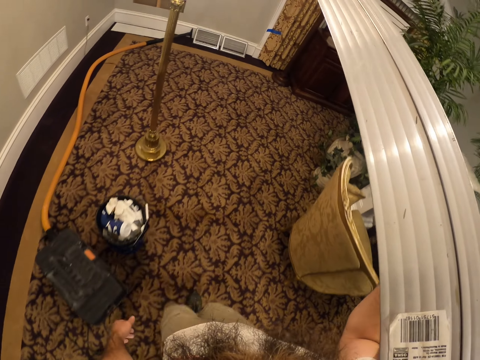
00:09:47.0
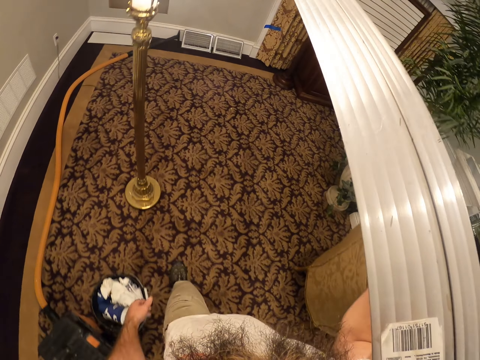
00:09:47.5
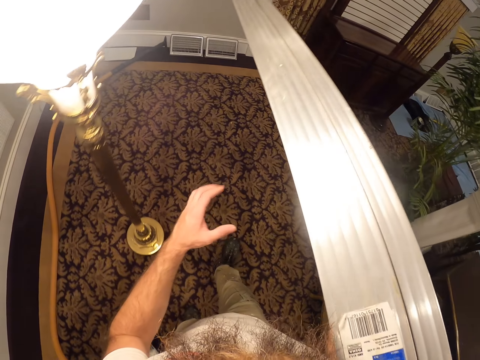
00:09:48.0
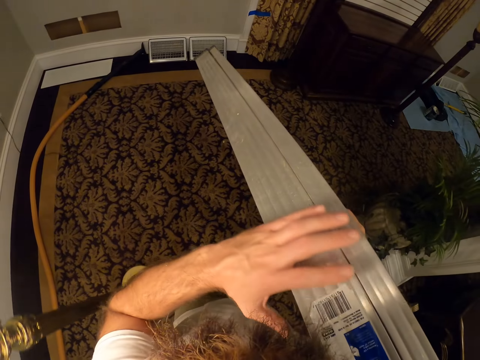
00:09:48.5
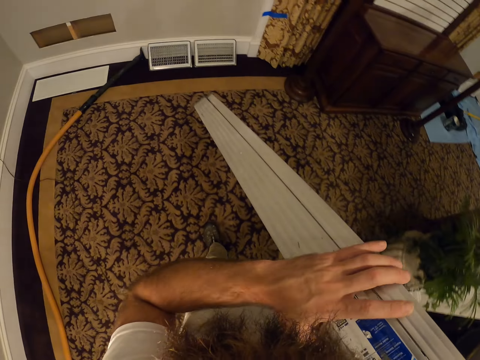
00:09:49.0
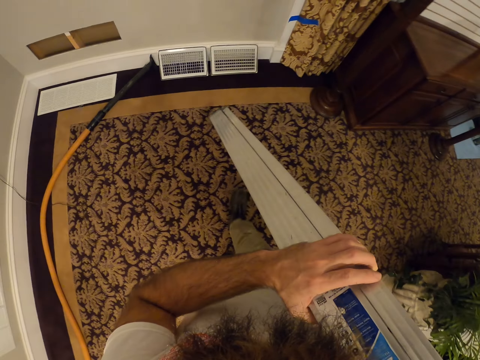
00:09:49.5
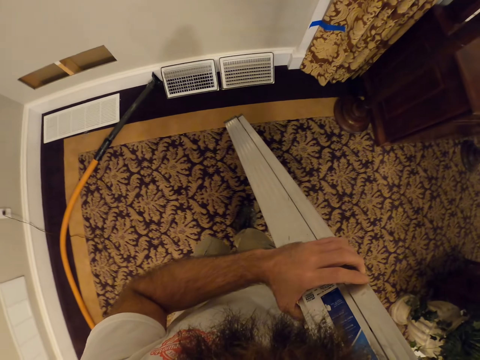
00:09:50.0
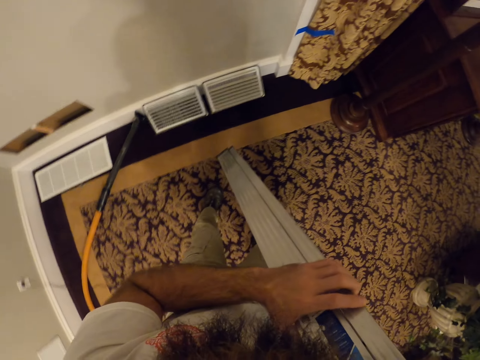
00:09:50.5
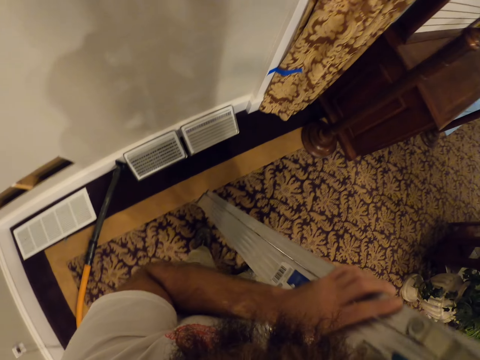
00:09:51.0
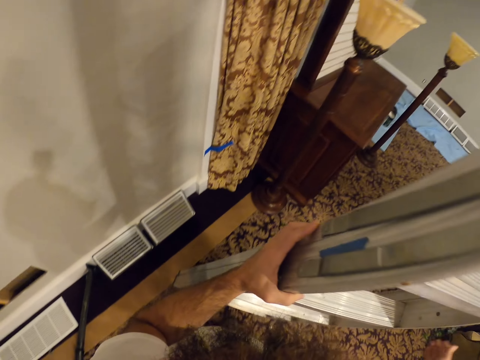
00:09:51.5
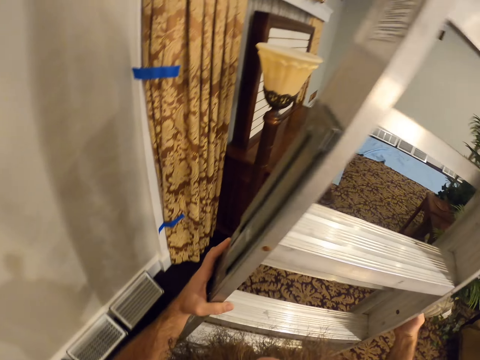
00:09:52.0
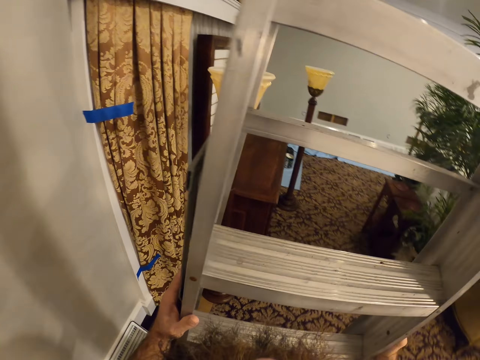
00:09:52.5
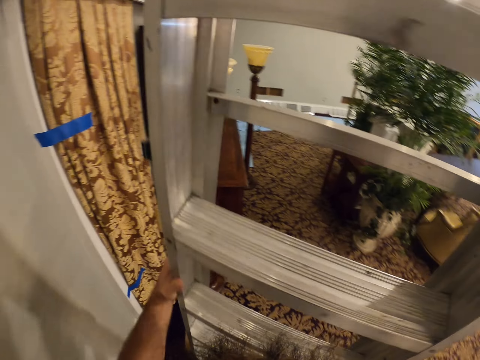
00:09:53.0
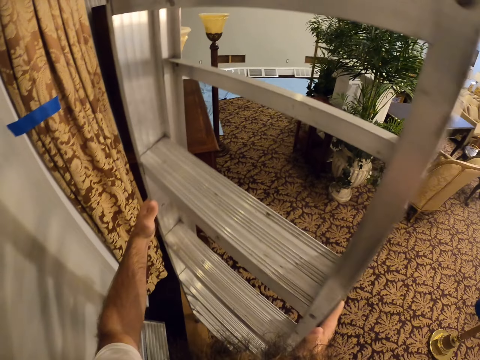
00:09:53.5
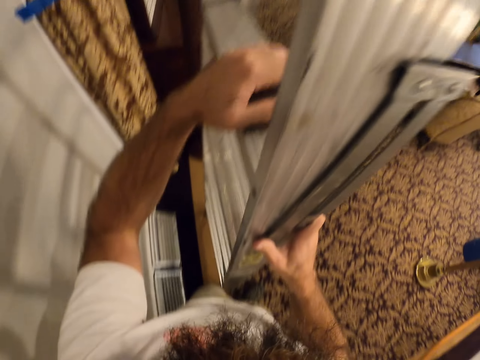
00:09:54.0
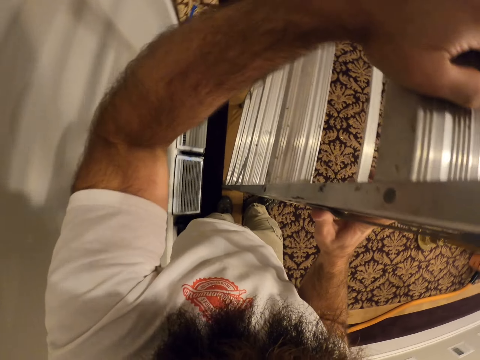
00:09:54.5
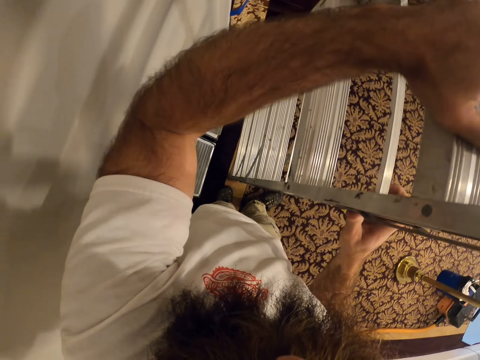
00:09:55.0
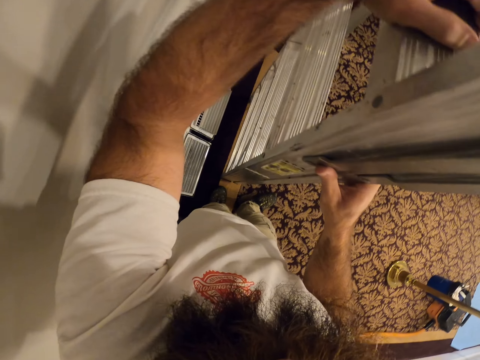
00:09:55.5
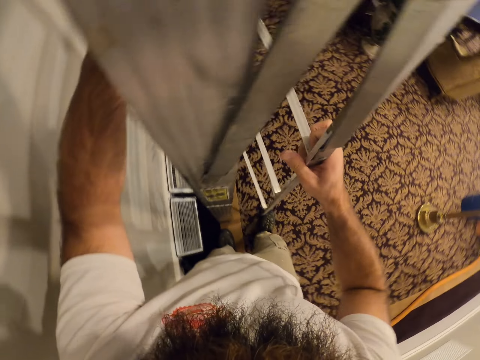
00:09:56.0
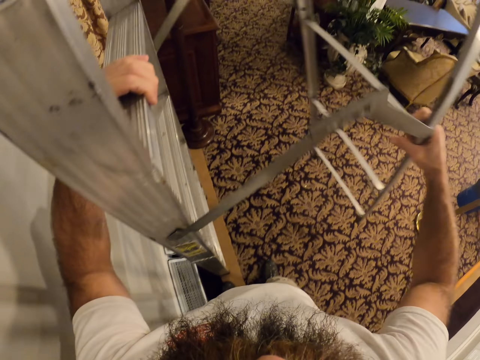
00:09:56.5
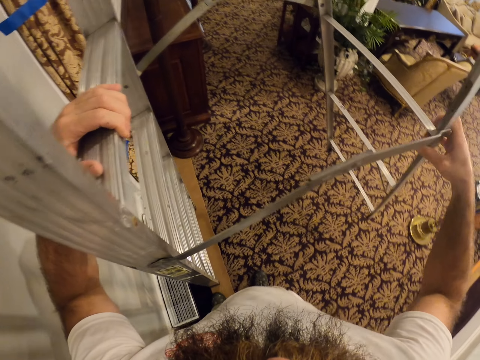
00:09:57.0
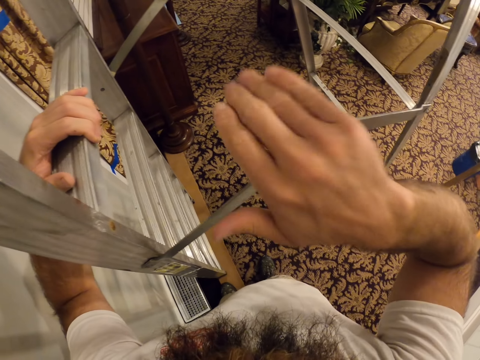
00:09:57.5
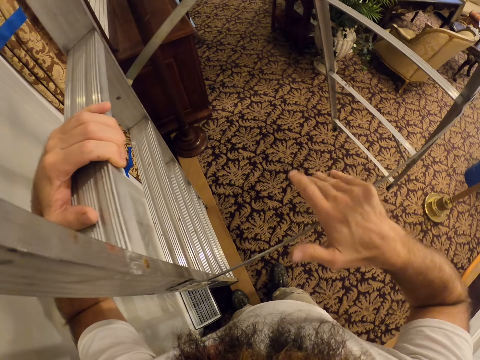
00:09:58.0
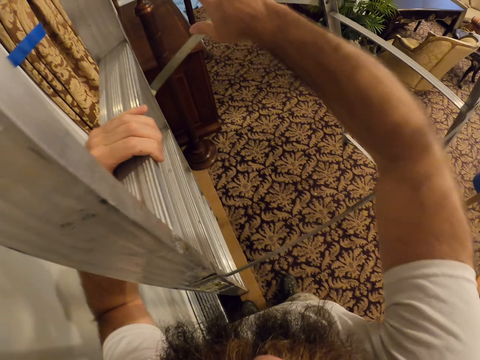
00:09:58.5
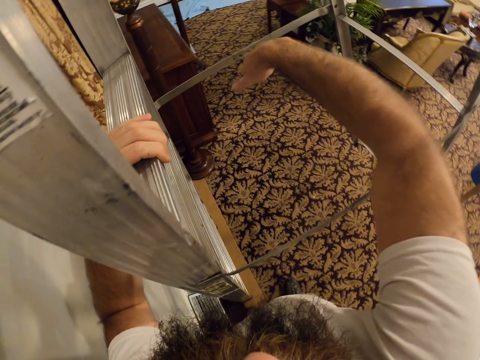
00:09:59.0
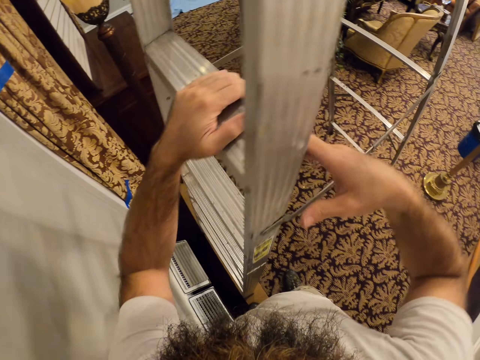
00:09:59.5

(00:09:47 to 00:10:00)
The camera wearer drops the ladder on the floor with both hands. He unfolds the ladder with his right hand. He adjusts the ladder.

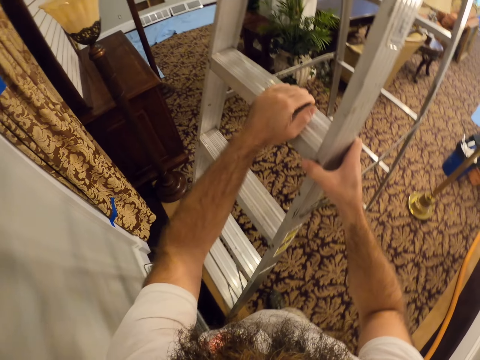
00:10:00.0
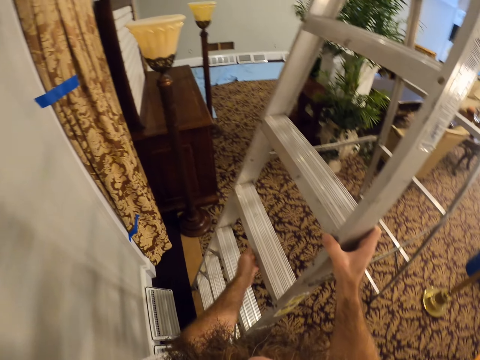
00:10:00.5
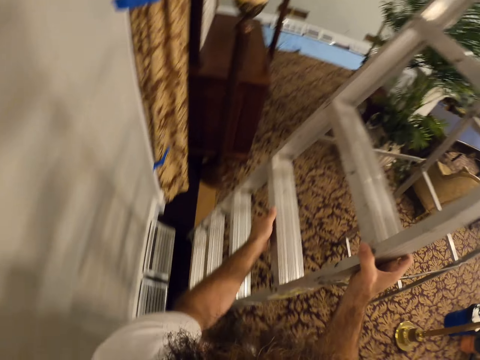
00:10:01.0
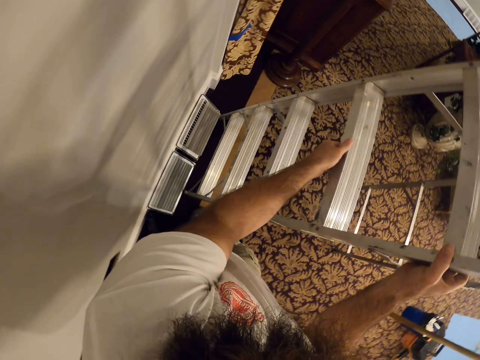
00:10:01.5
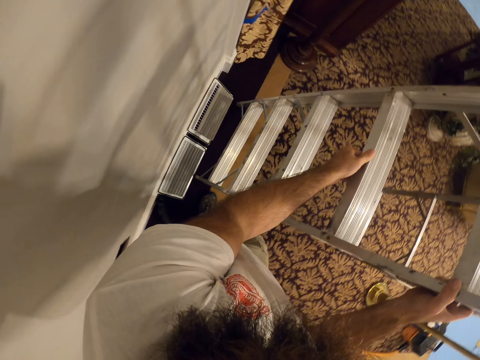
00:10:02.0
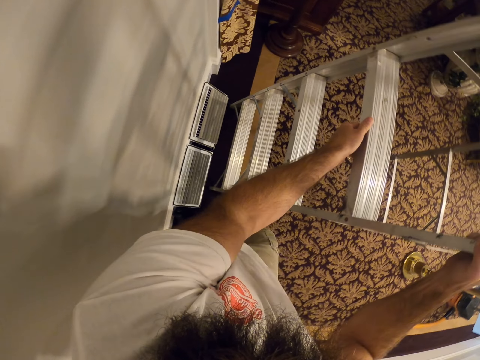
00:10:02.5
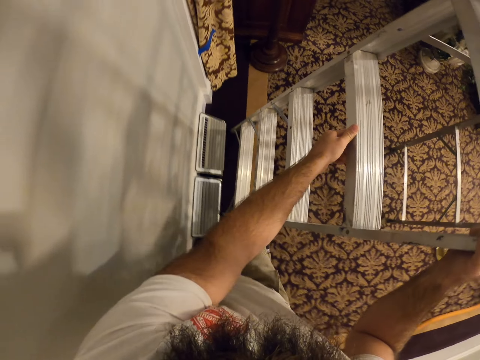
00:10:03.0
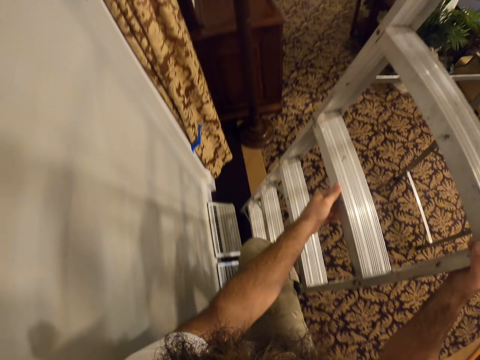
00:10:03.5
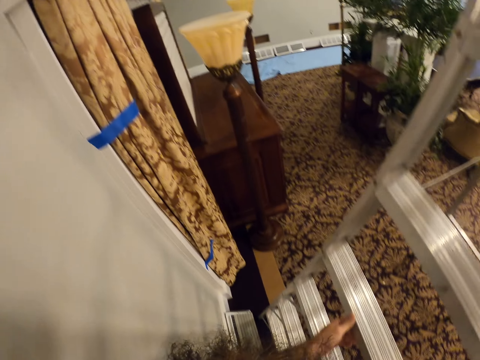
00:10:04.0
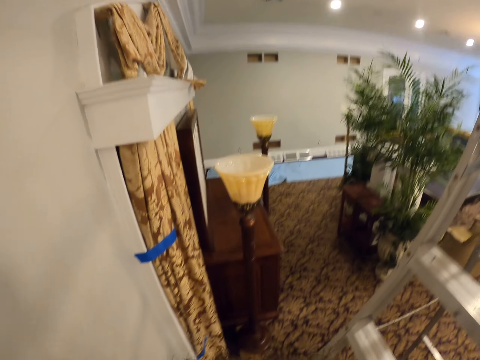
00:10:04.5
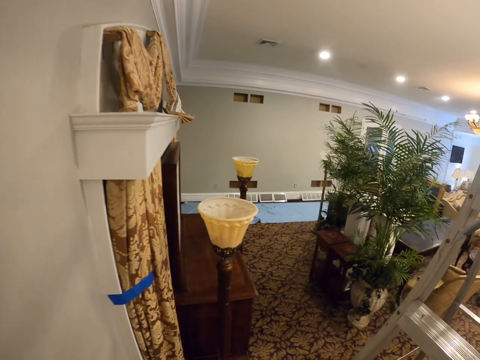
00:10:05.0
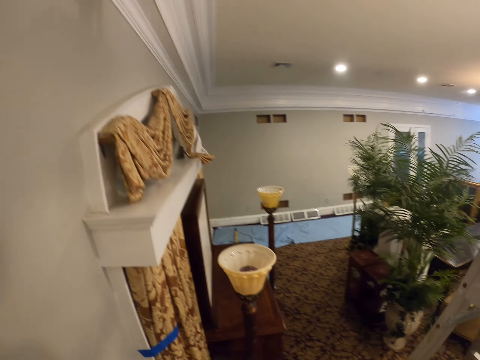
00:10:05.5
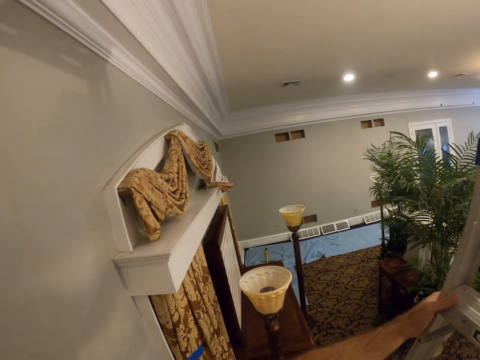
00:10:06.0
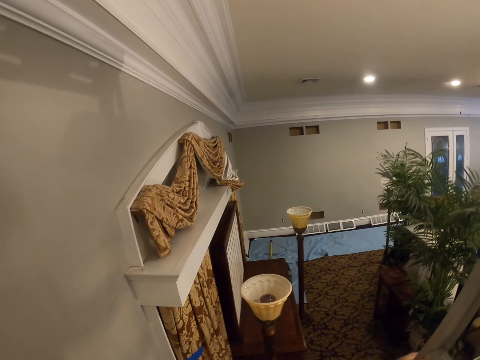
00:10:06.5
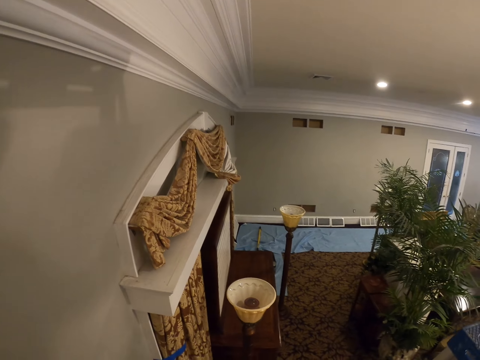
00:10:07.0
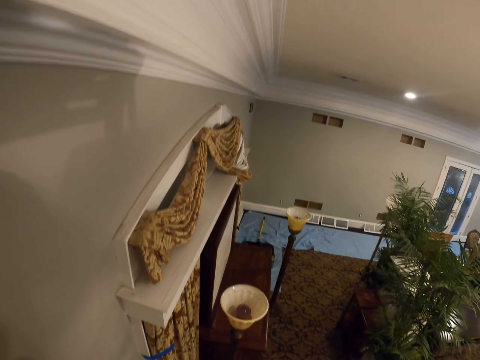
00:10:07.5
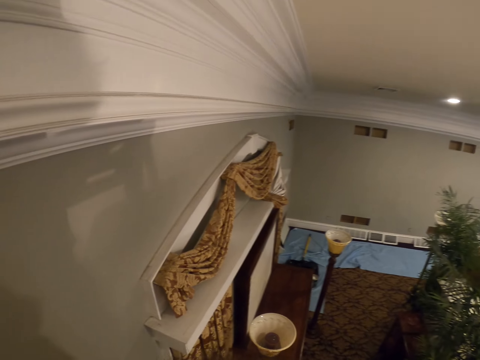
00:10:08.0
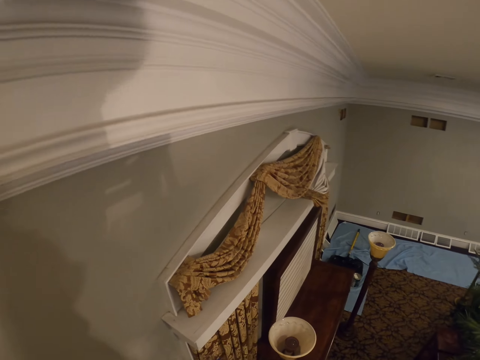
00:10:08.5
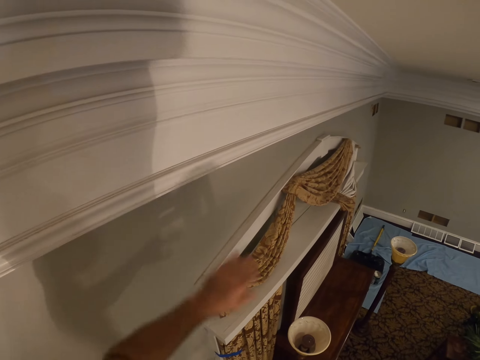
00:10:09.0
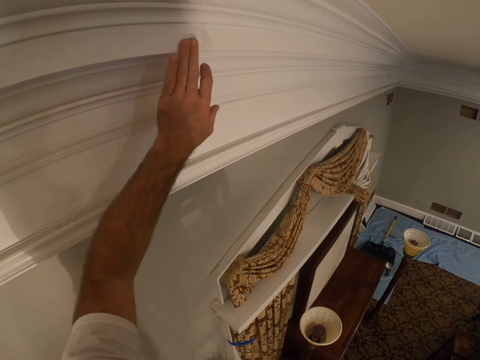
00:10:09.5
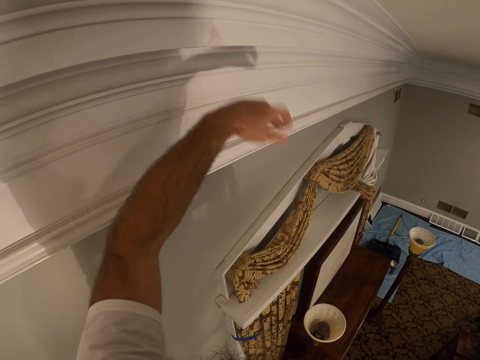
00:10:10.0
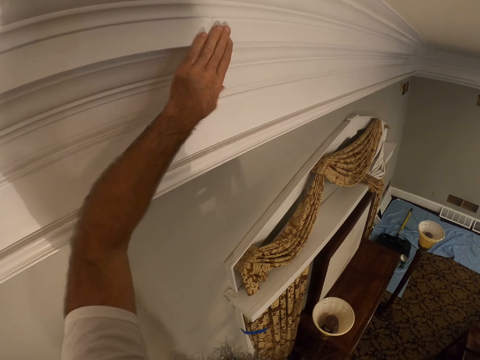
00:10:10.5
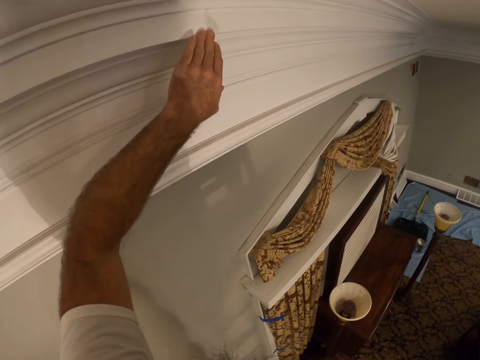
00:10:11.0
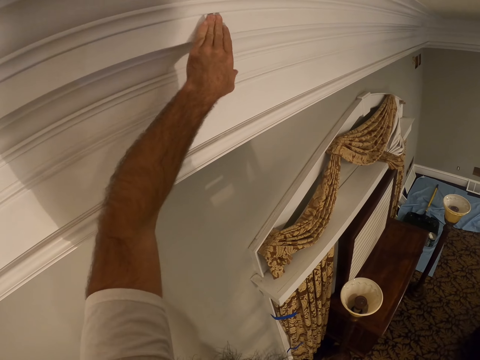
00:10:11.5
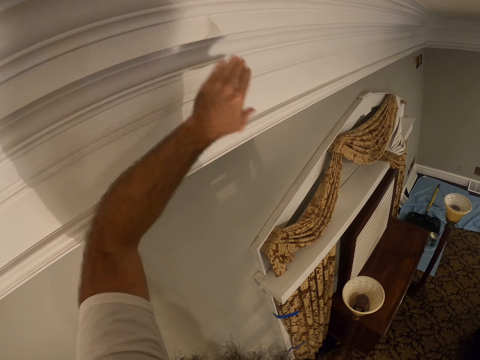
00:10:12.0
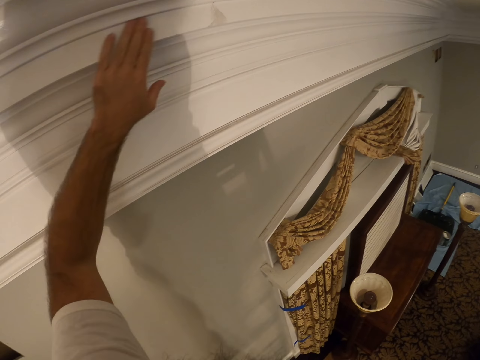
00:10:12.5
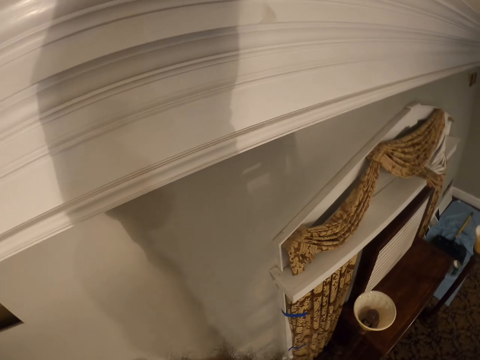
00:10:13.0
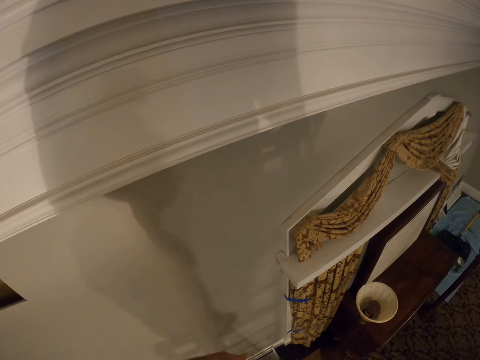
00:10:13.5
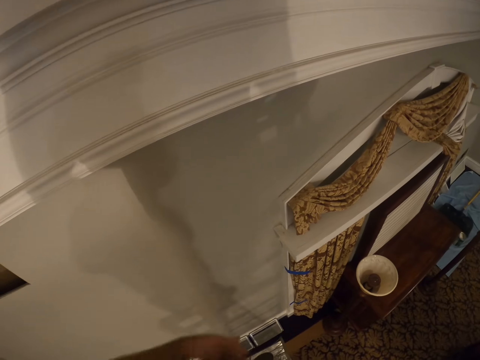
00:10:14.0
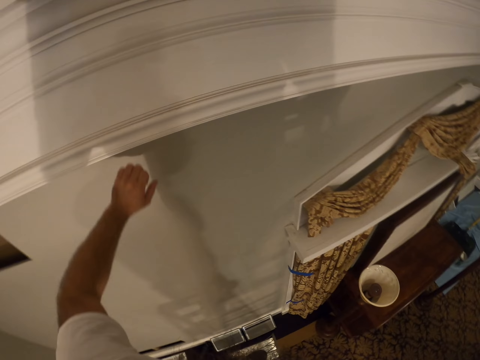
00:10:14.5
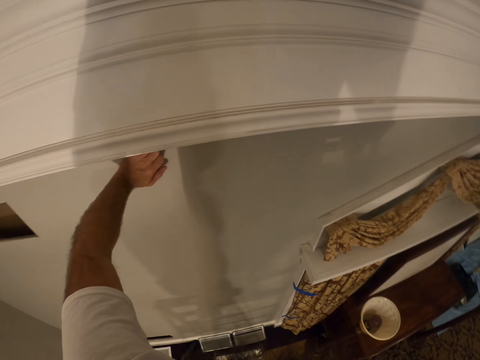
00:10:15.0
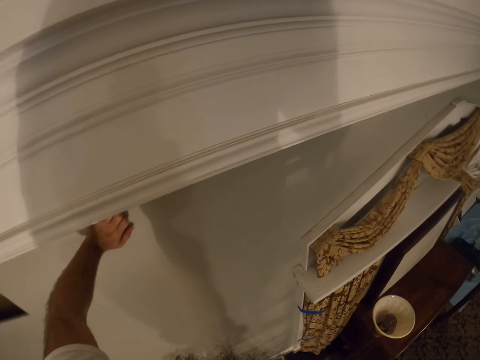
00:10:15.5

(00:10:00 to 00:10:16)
The camera wearer climbs the ladder. He wipes the ceiling finishing with his left hand. He holds the wall.
